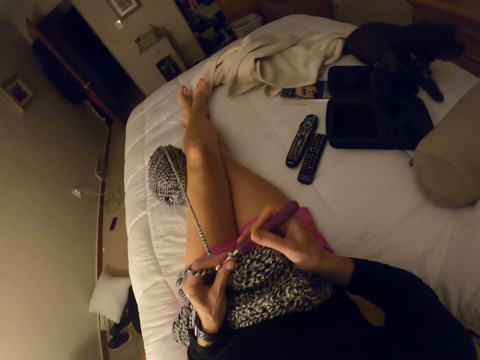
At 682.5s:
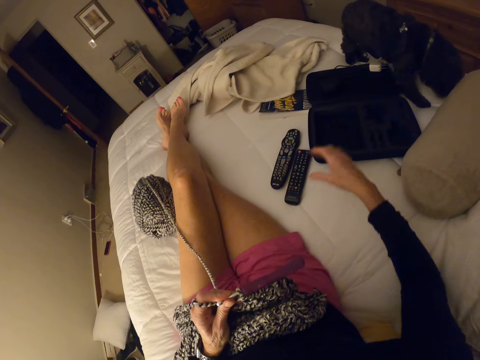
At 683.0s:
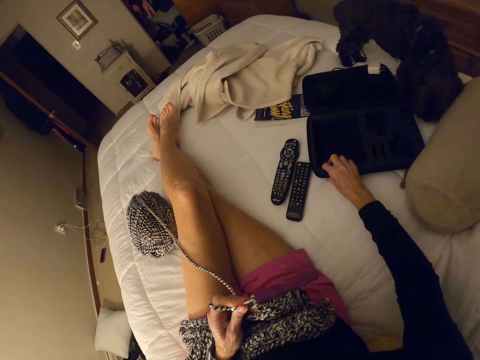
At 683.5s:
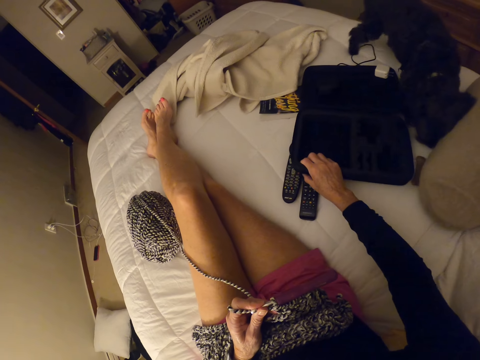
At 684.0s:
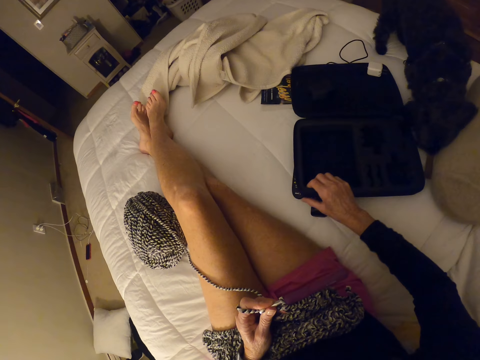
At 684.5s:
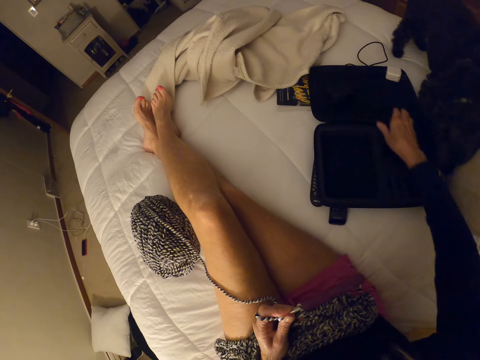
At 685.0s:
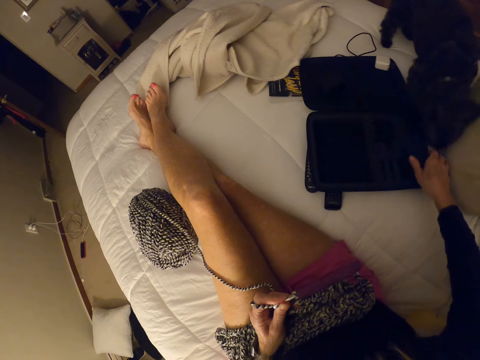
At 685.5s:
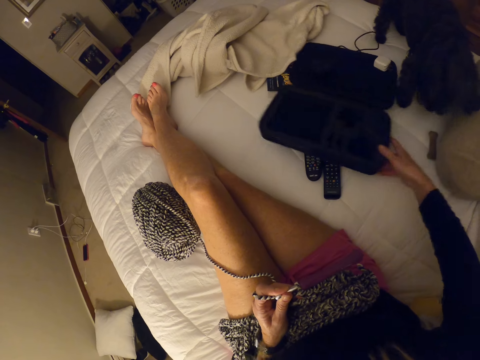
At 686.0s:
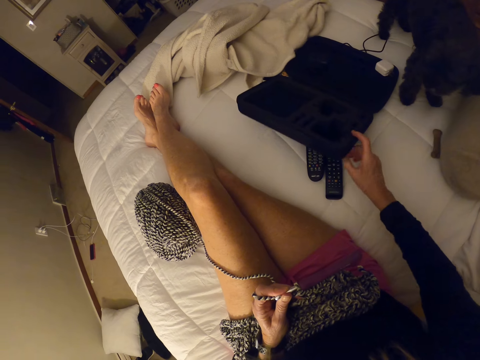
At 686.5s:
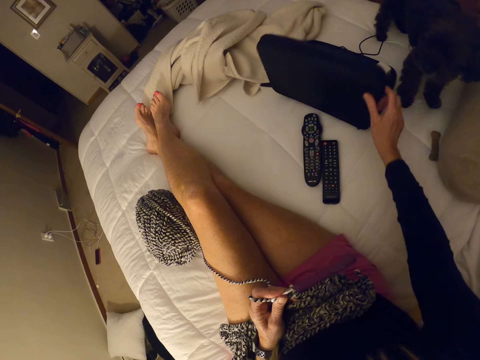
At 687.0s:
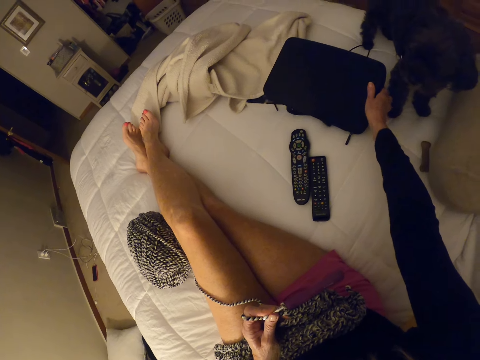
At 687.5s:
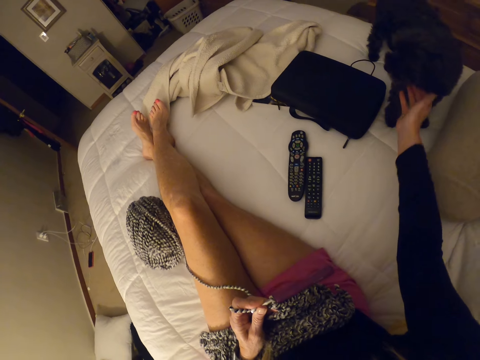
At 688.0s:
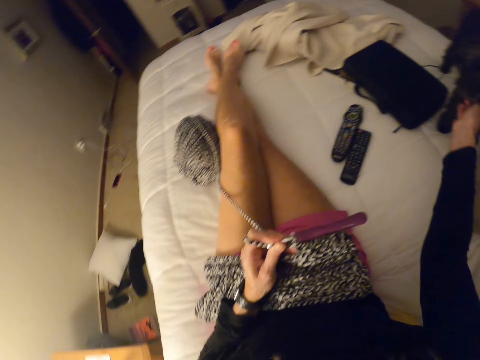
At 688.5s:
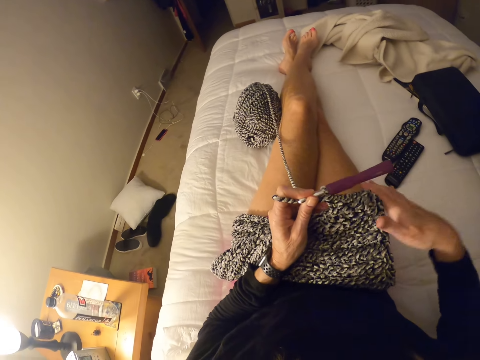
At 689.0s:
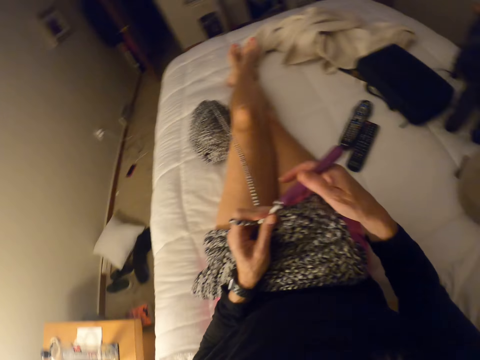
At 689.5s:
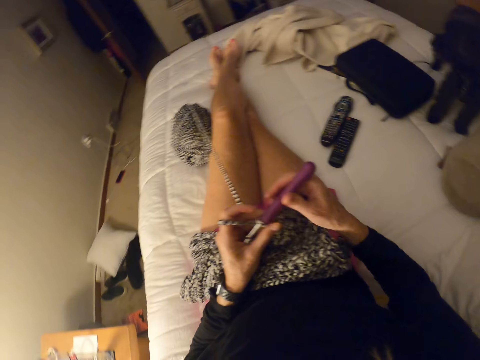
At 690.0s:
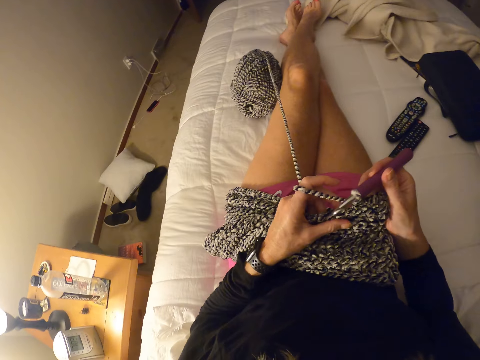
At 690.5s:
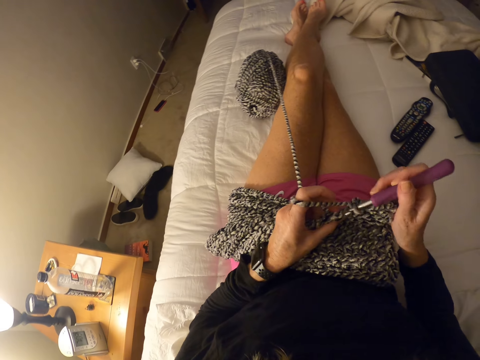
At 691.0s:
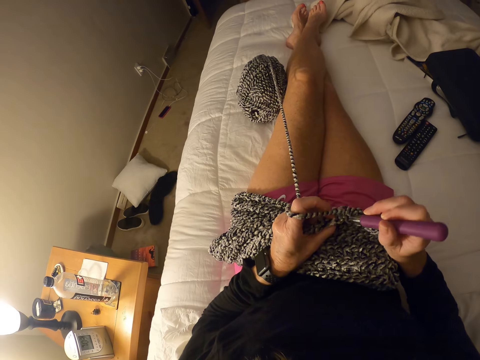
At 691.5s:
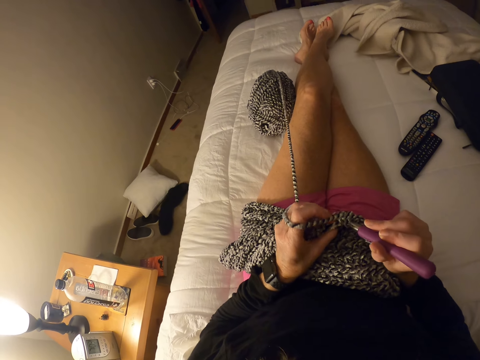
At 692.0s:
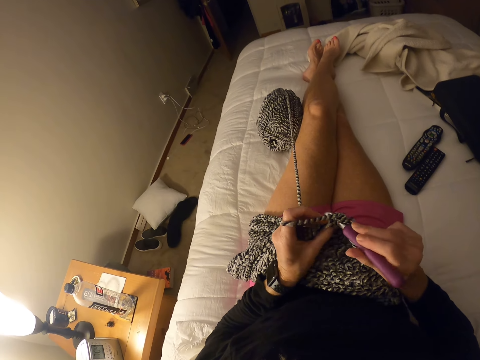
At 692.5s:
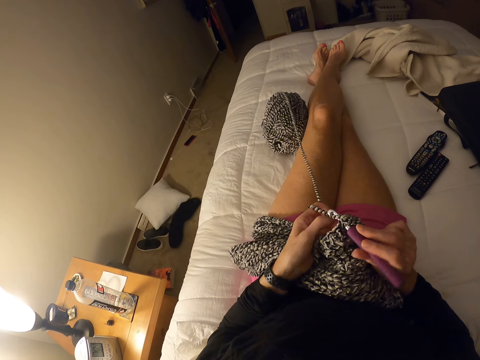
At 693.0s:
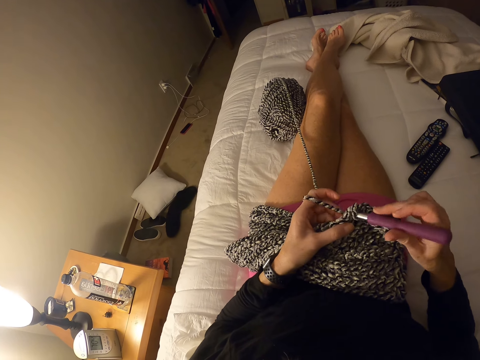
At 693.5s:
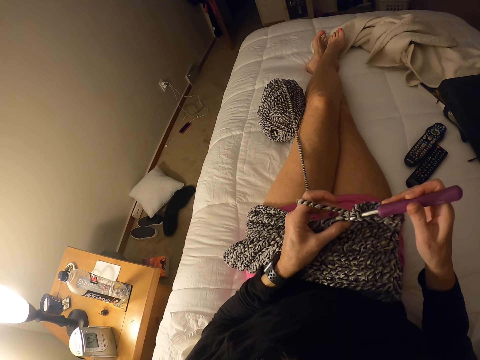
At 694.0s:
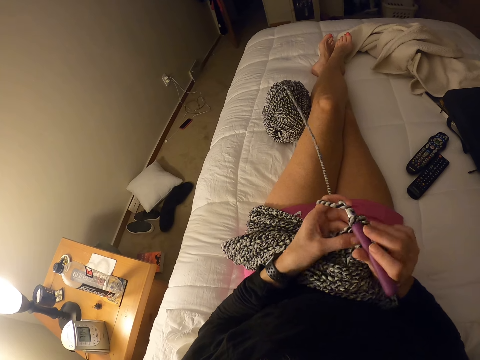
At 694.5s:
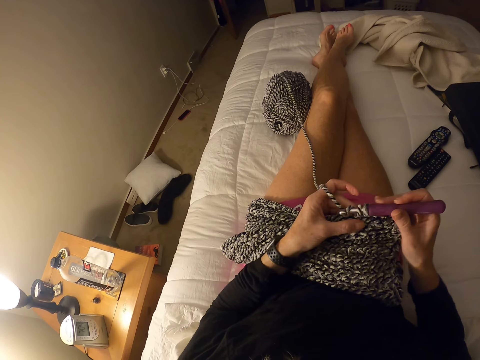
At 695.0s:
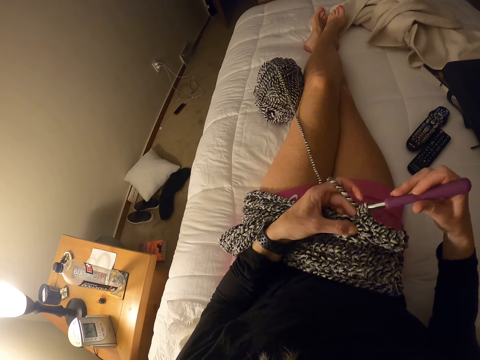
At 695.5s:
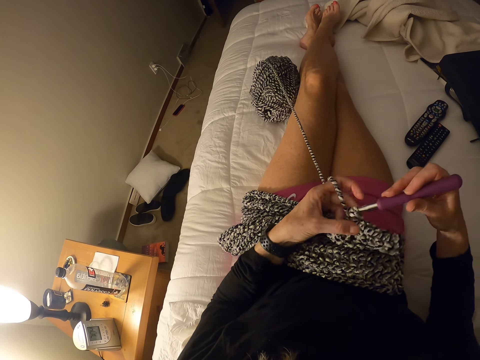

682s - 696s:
The camera wearer holds the crochet hook with the other hand. They drag the bag away from the dog. They close the bag. They touch the dog. They crochet the yarn with the crochet hook. They hold the crochet hook.

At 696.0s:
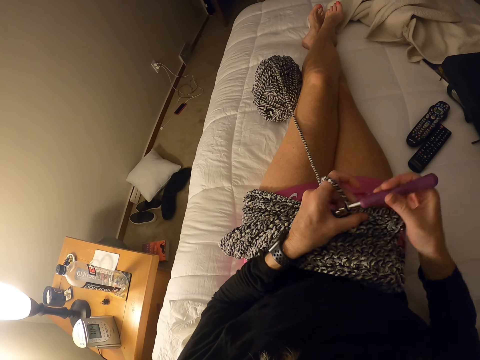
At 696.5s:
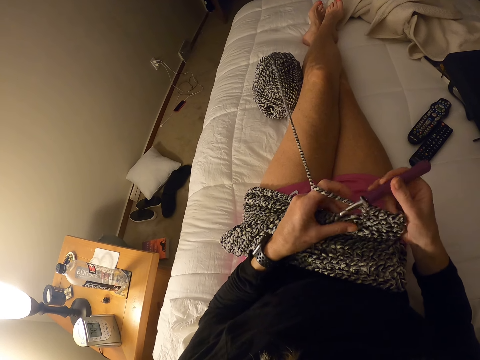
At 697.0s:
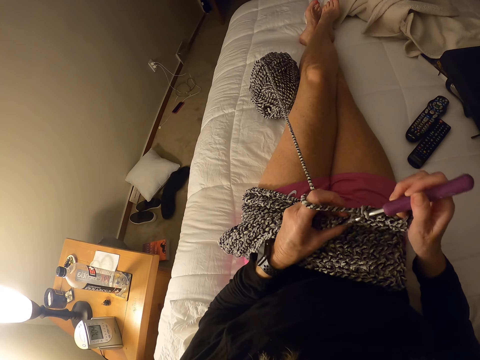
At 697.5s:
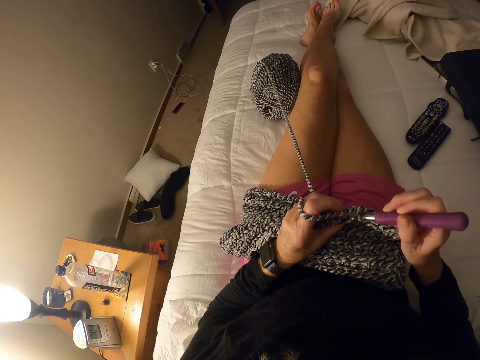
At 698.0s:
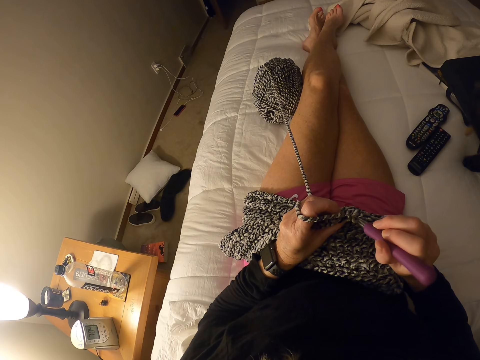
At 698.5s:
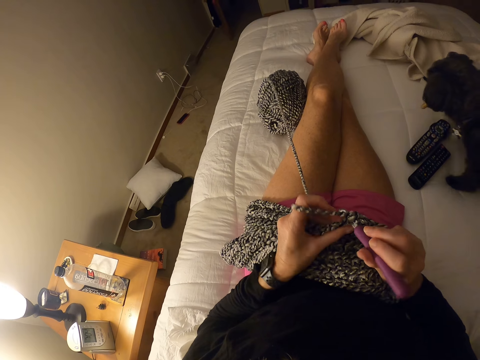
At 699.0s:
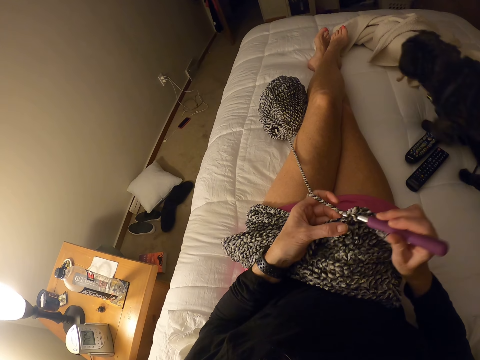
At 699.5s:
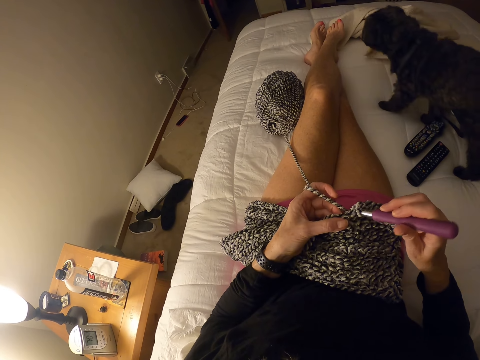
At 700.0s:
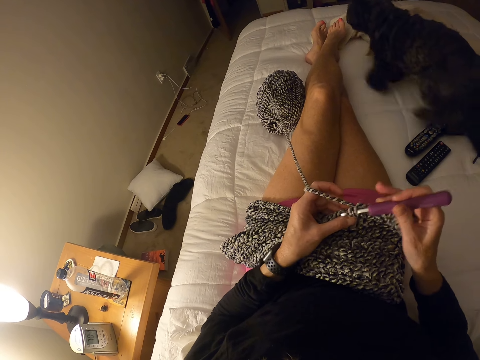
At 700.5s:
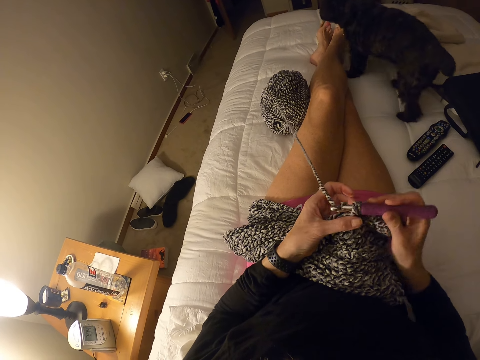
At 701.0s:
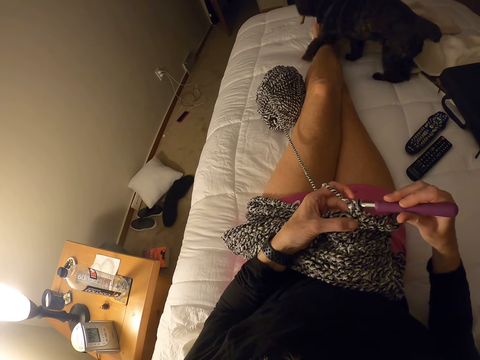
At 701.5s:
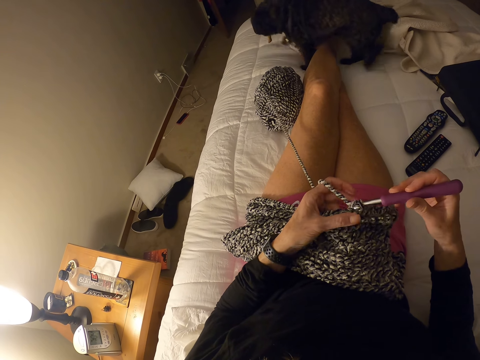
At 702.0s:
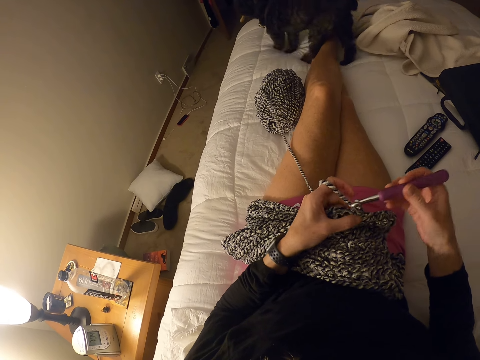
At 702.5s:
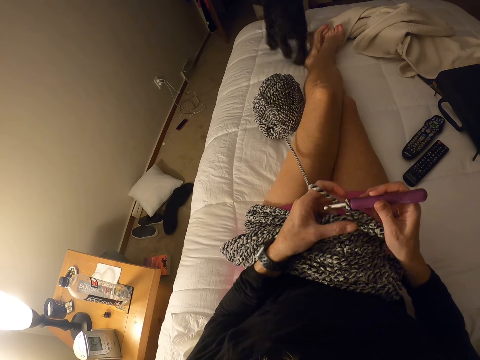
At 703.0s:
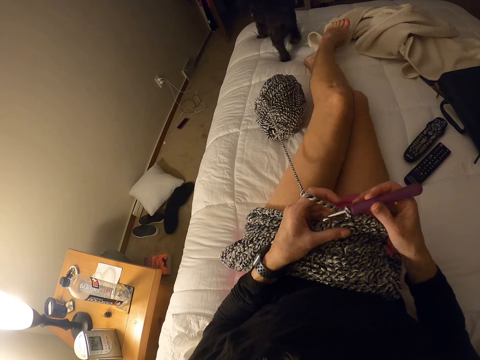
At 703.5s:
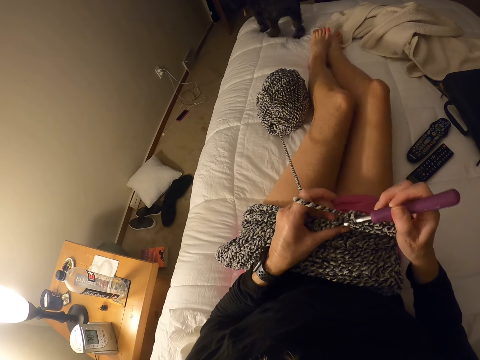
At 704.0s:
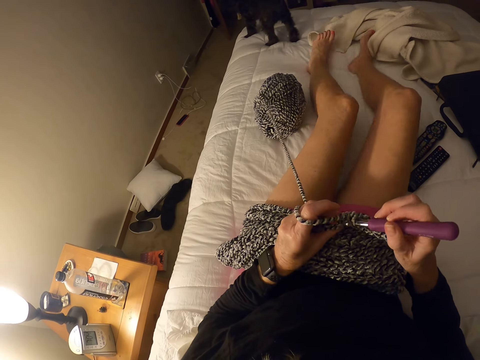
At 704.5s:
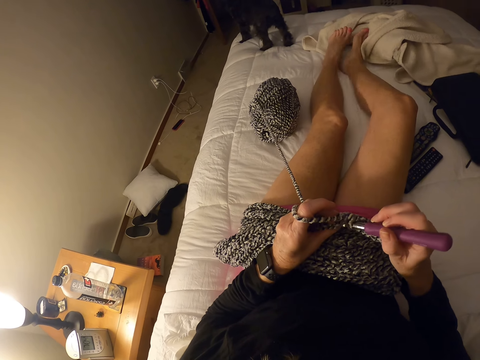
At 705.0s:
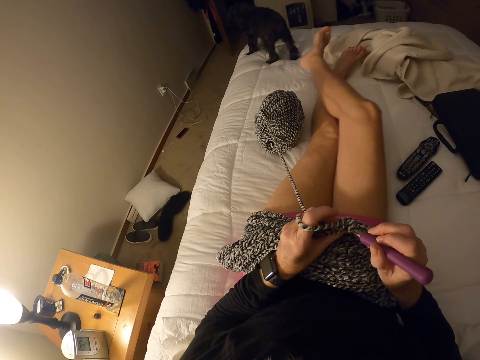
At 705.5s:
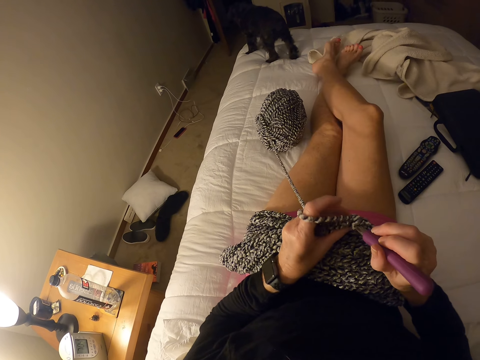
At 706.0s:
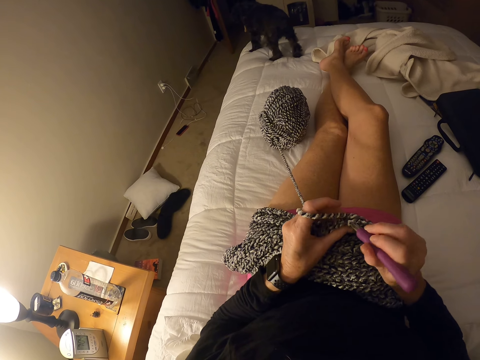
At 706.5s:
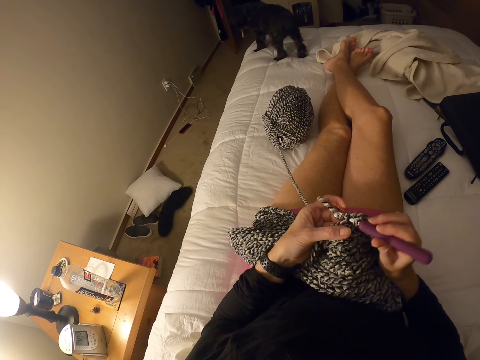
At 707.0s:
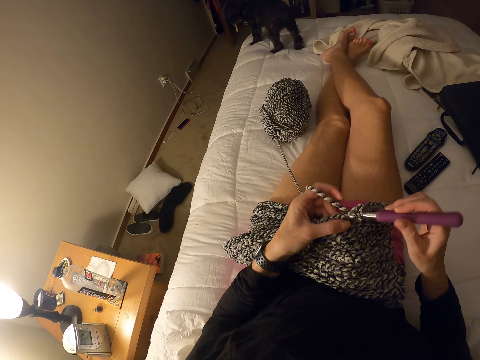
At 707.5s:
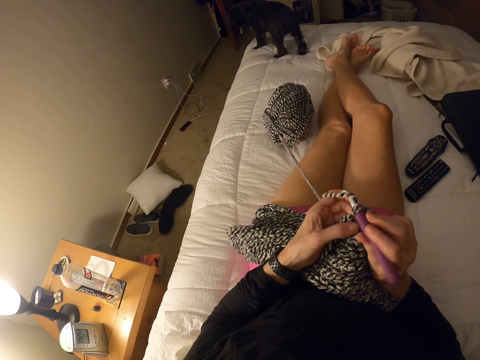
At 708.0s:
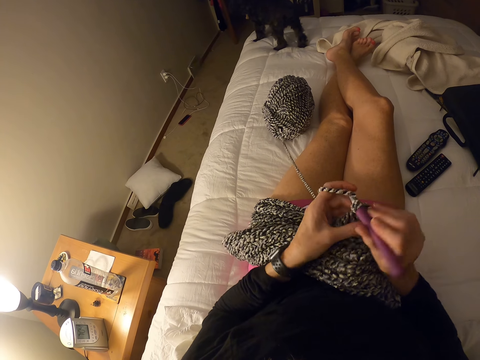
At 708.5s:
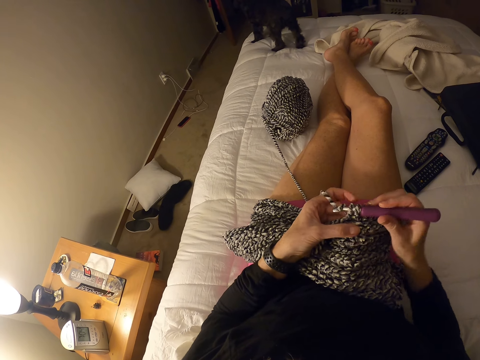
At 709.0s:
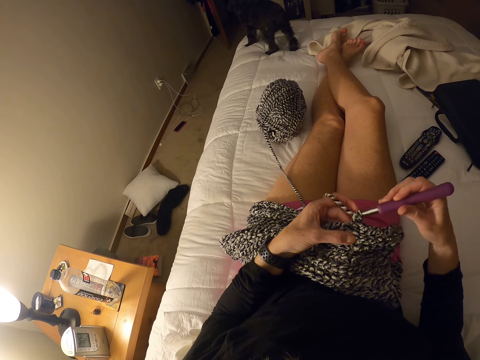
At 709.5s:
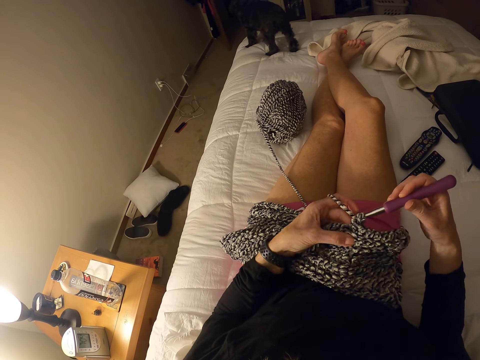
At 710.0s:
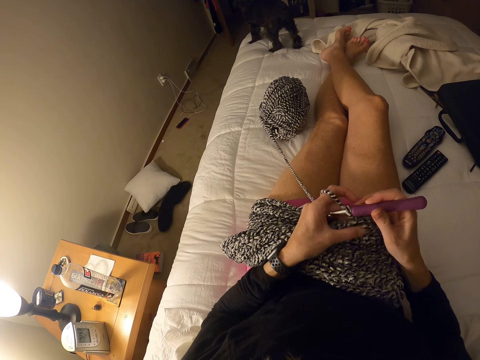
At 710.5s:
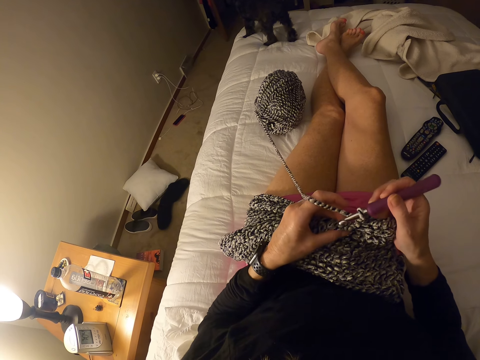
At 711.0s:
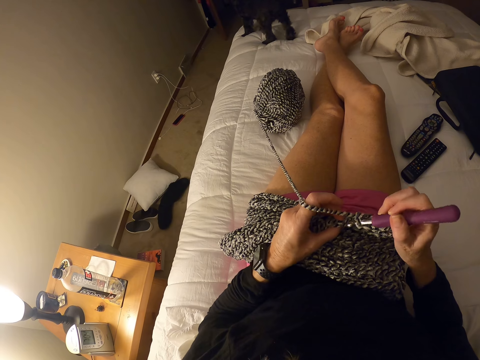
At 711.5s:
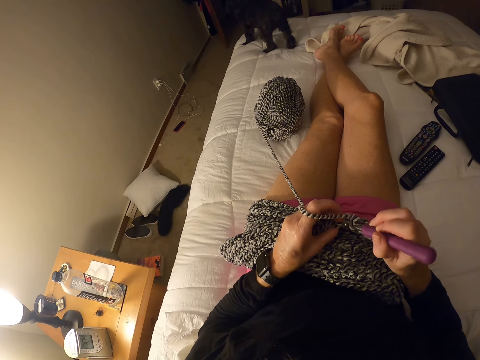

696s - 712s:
A dog walks to the edge of the bed. The camera wearer moves his legs. He knits the sweater fabric.
